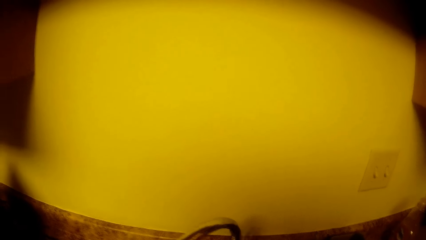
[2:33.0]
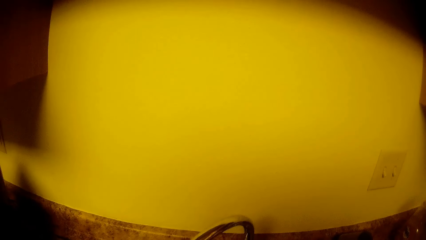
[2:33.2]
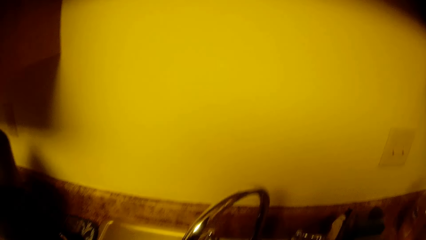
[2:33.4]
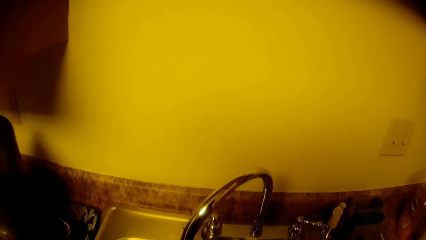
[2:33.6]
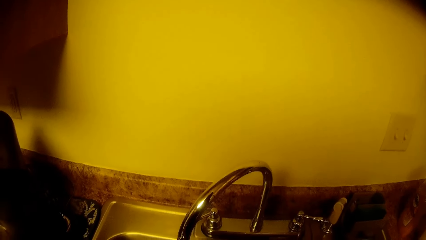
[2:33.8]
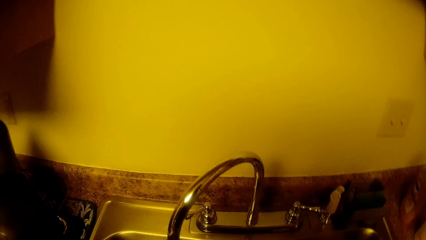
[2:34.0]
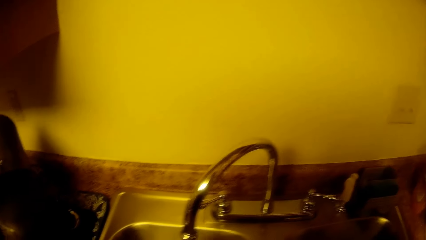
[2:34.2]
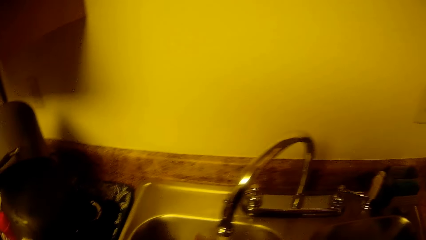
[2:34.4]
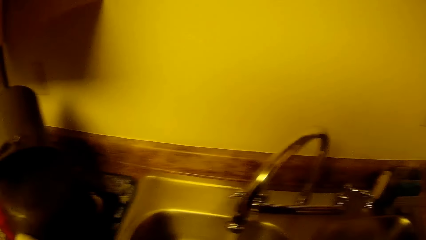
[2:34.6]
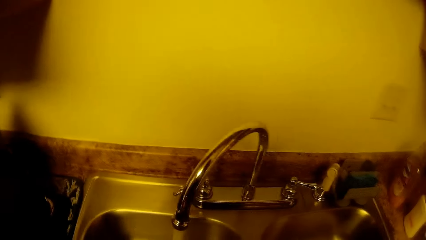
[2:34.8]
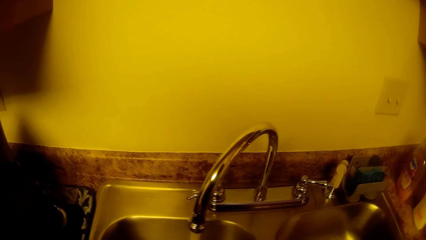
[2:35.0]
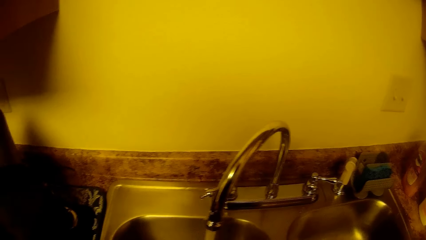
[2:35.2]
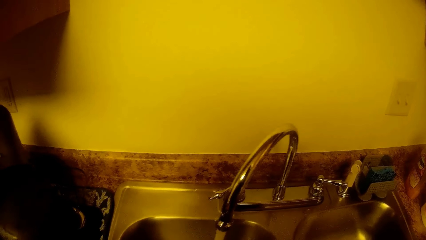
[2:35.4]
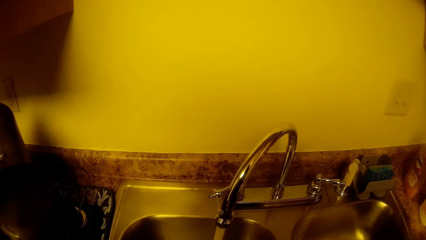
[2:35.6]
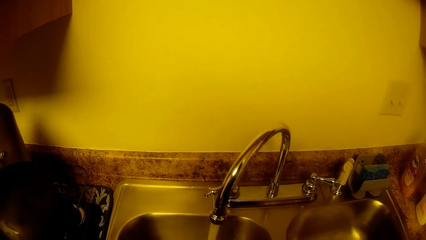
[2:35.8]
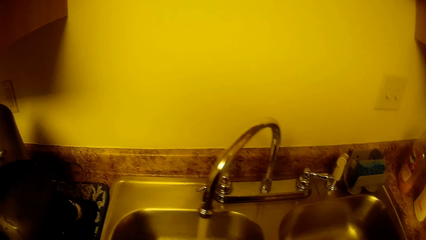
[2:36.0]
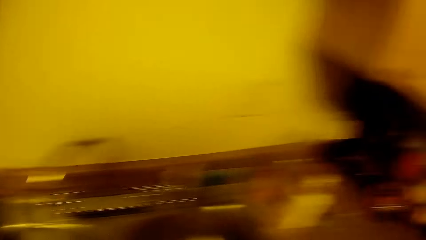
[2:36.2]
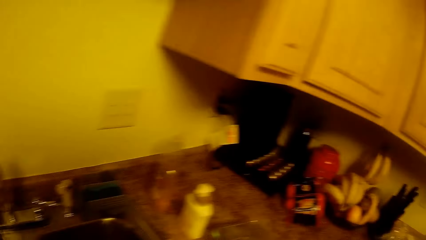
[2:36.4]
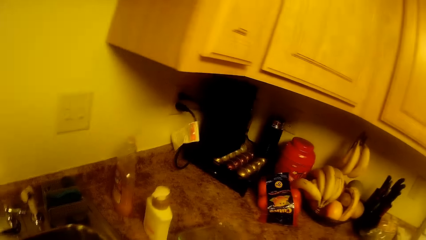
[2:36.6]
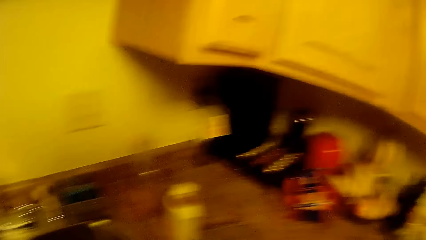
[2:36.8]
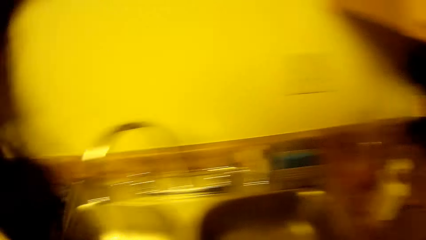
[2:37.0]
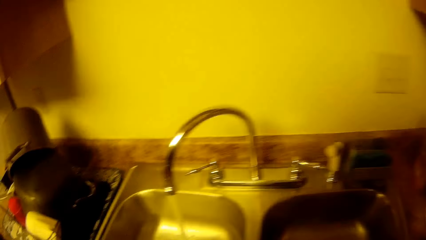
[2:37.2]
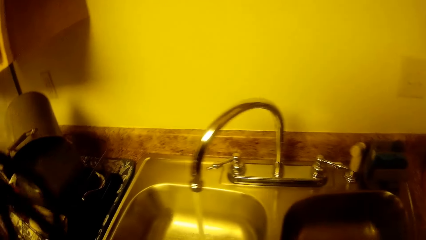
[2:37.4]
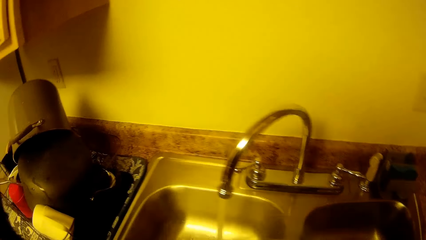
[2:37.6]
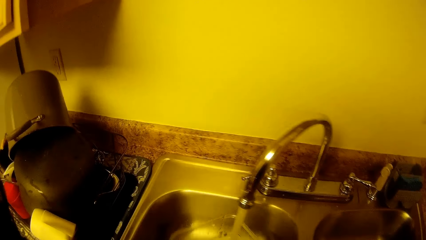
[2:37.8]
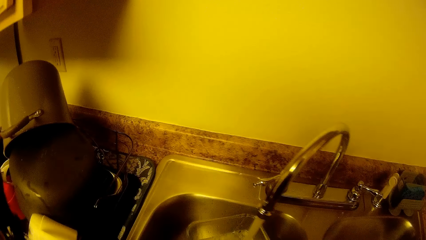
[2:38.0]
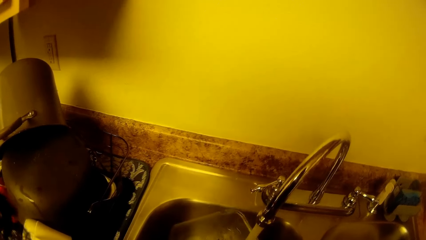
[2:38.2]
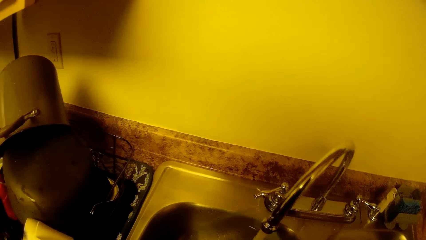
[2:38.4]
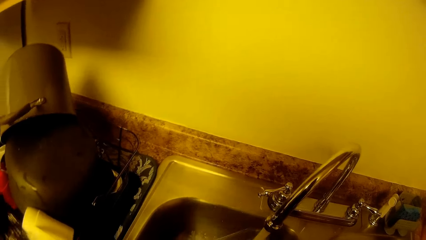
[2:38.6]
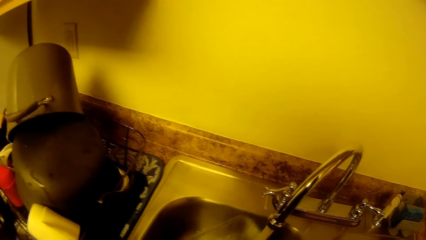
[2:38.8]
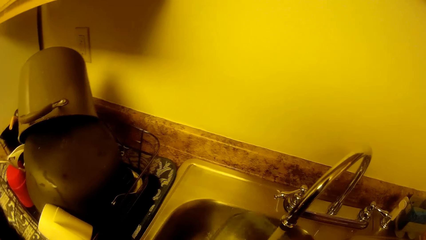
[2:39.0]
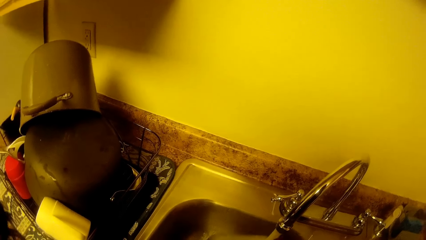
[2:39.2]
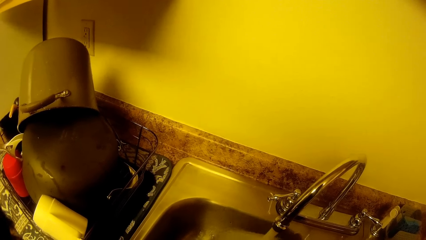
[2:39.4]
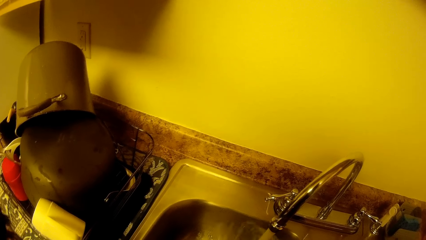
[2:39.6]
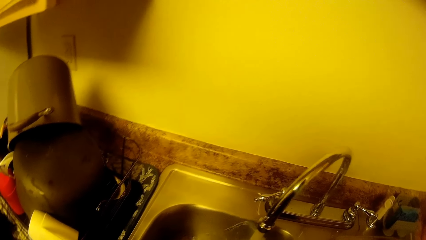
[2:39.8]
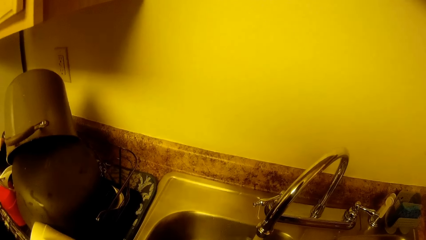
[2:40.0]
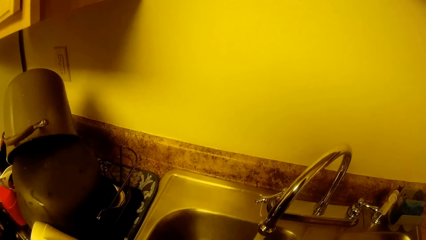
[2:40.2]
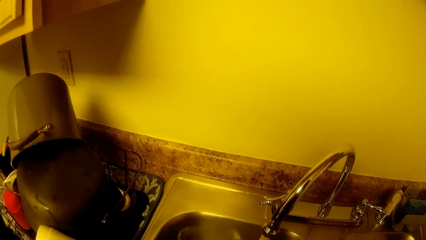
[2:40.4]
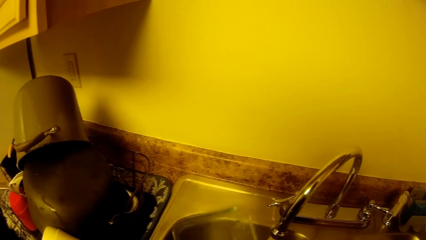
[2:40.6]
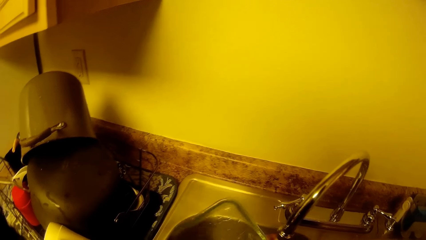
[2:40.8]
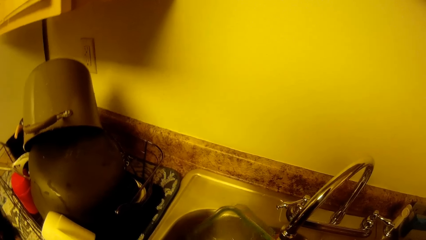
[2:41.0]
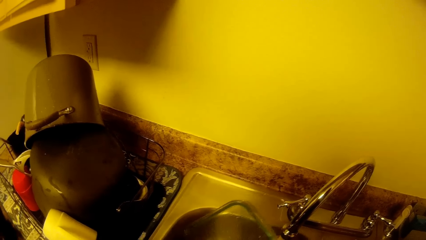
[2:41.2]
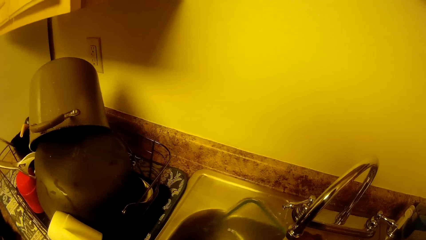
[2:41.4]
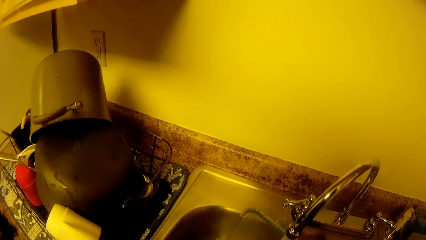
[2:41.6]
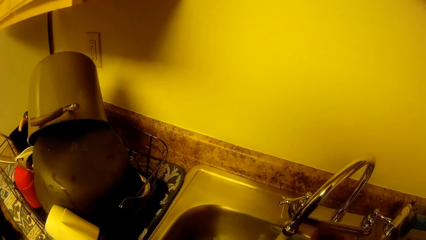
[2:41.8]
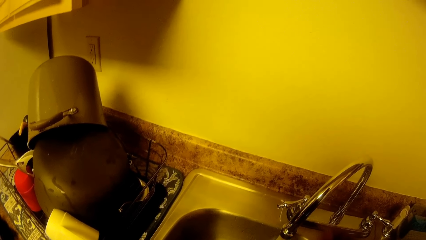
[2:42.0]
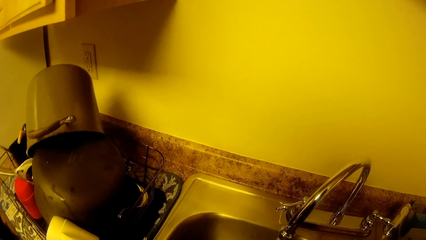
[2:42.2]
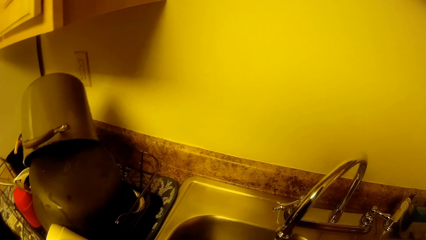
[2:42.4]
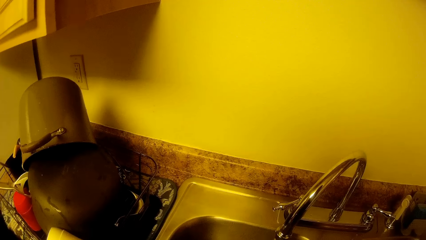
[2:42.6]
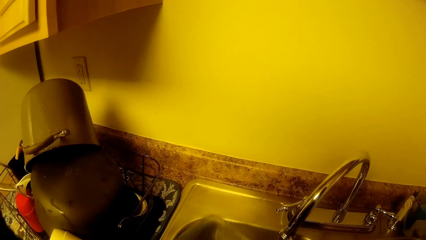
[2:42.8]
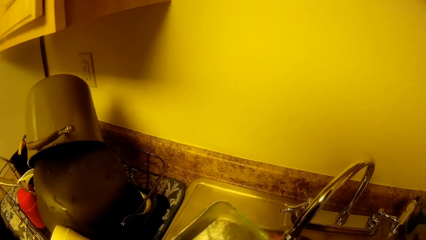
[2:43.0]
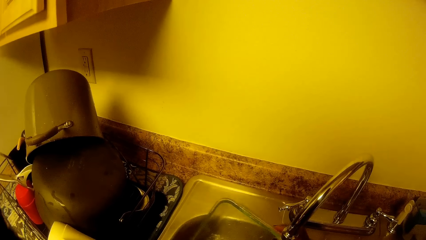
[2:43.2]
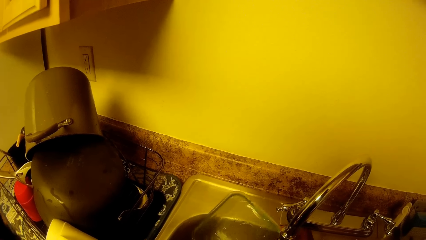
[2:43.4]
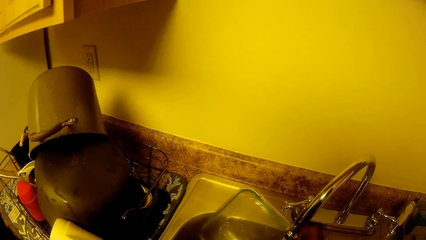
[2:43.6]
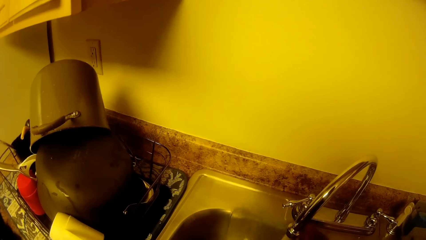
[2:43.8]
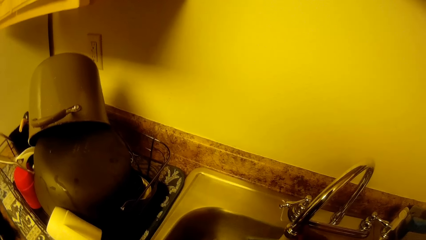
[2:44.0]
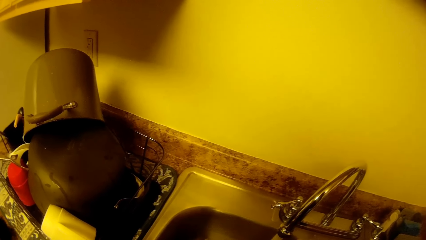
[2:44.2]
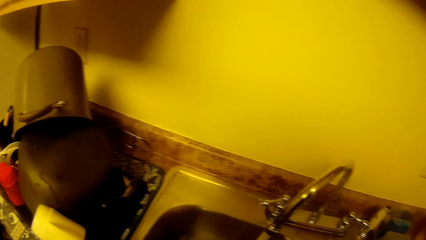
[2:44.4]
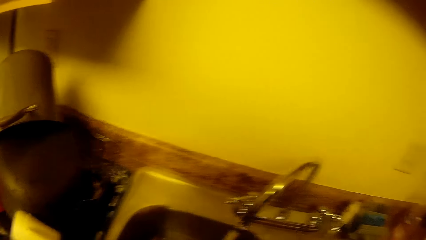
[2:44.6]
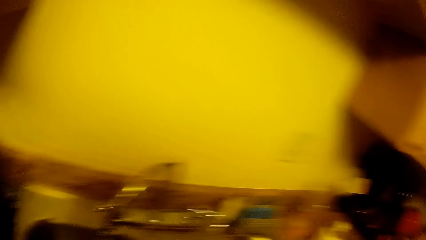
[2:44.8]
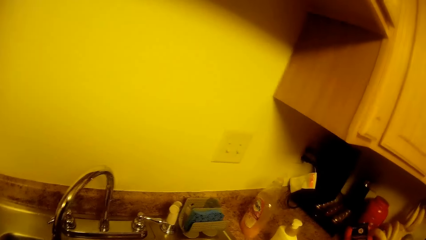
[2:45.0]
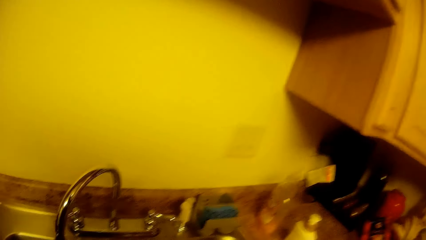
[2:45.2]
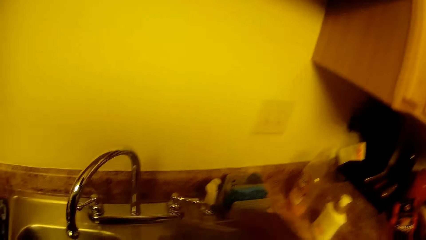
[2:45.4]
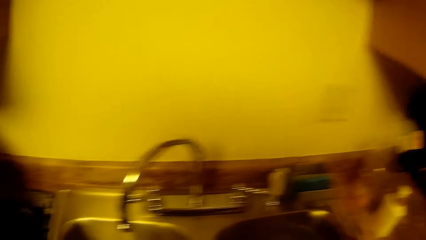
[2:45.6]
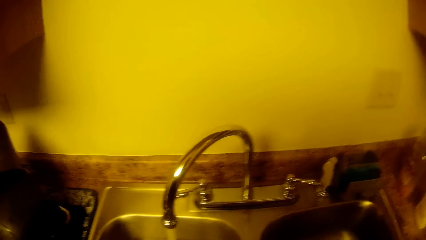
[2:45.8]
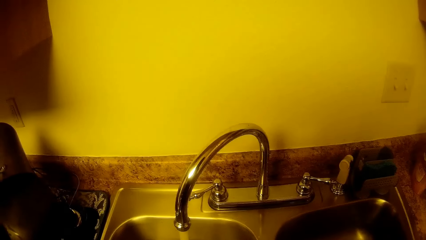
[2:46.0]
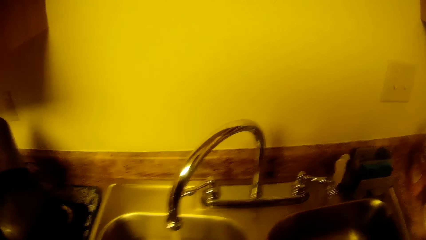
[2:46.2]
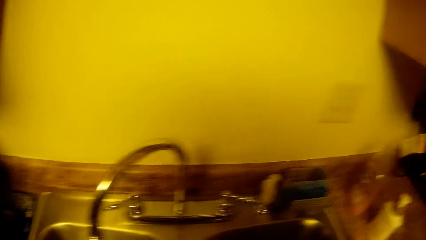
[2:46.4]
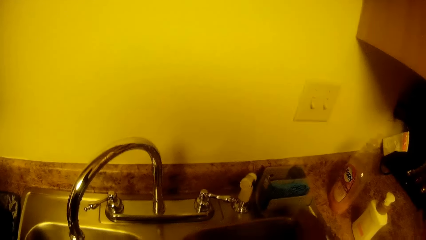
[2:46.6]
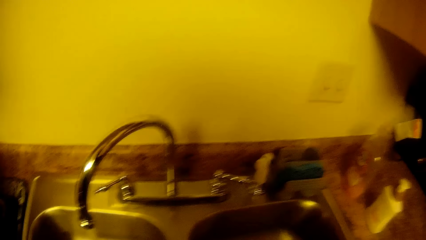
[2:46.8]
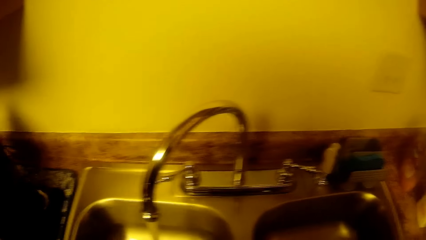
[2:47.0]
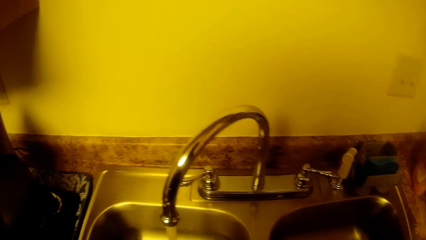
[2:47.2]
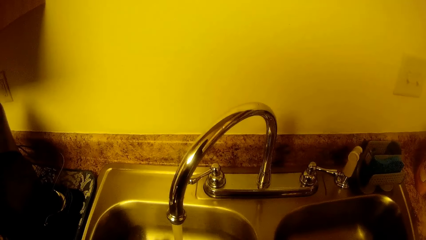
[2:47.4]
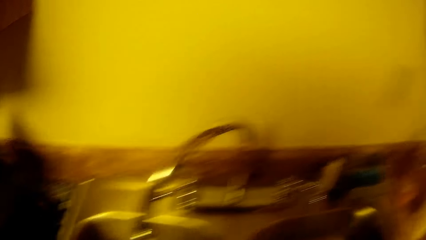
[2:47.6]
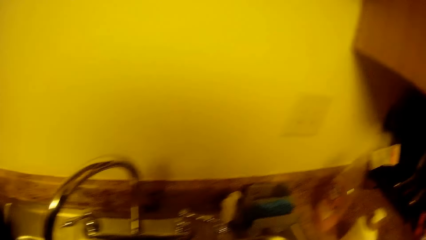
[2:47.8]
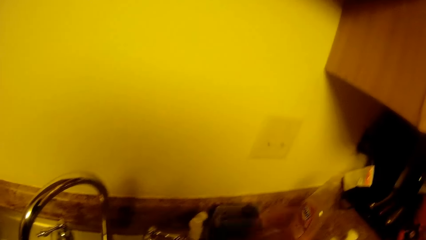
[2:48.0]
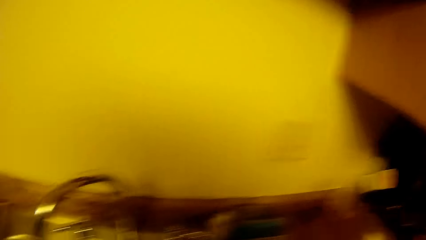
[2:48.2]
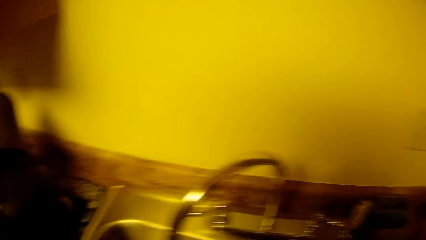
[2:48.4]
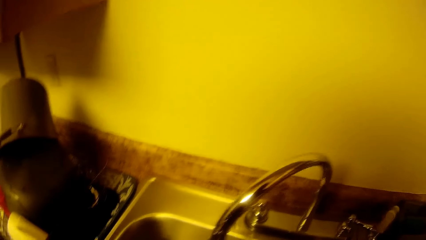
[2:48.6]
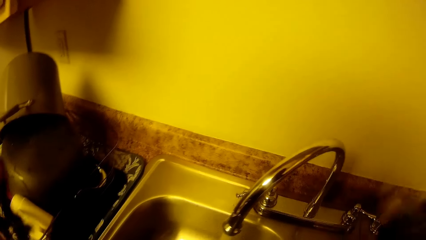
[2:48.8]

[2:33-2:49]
The camera wearer rinses a plate with both hands. She picks up the soap with her right hand. She drops the soap with her right hand.
